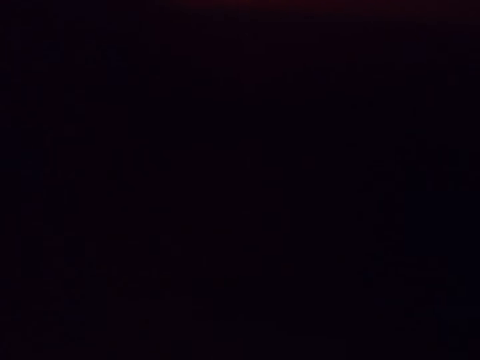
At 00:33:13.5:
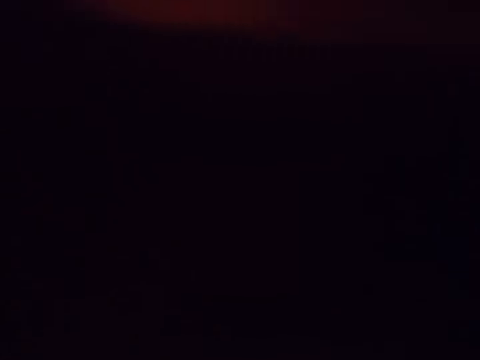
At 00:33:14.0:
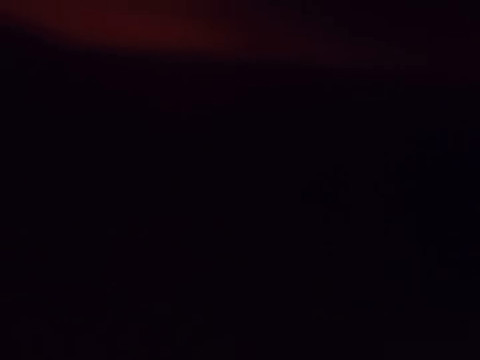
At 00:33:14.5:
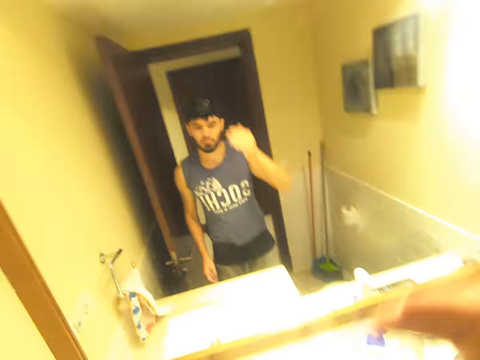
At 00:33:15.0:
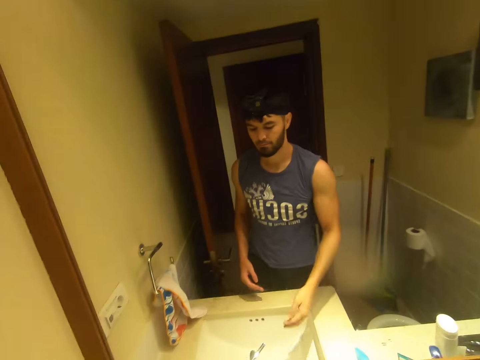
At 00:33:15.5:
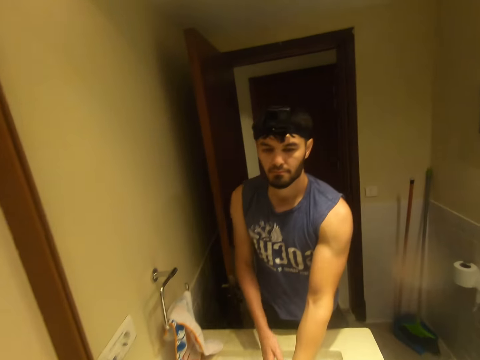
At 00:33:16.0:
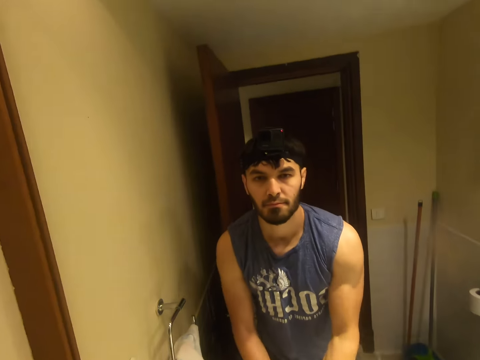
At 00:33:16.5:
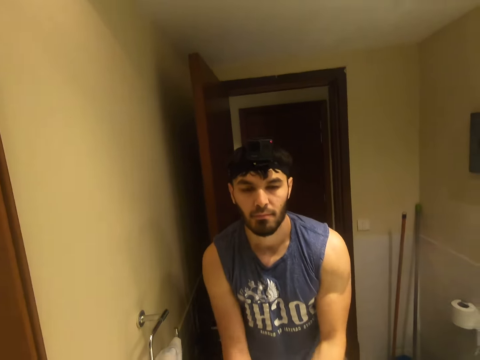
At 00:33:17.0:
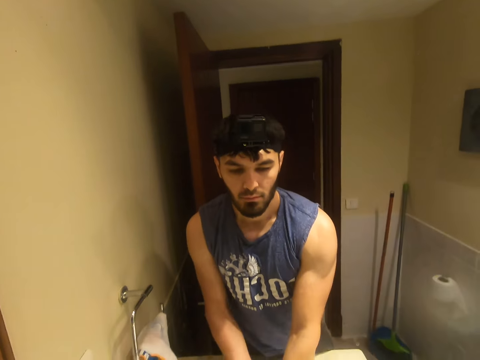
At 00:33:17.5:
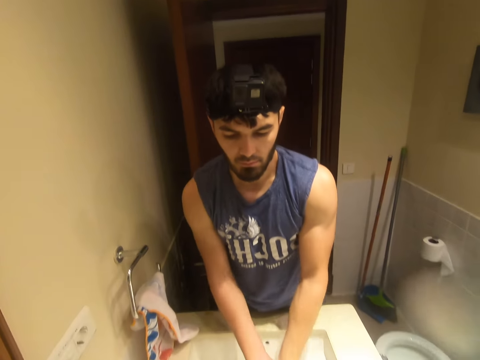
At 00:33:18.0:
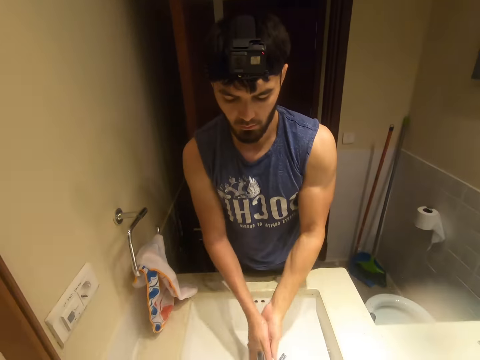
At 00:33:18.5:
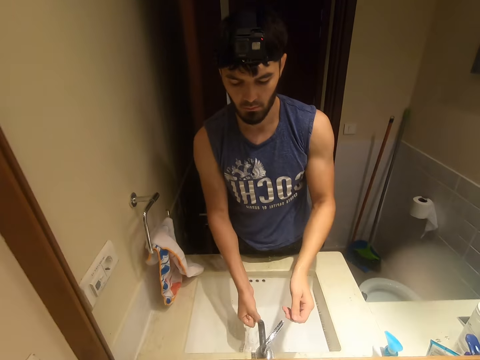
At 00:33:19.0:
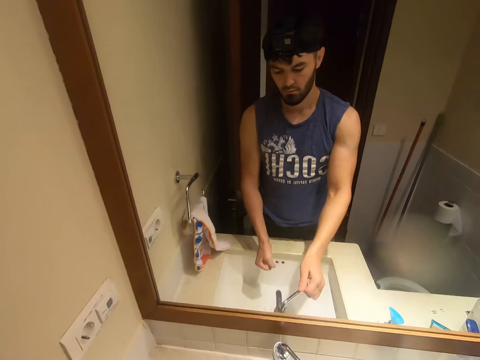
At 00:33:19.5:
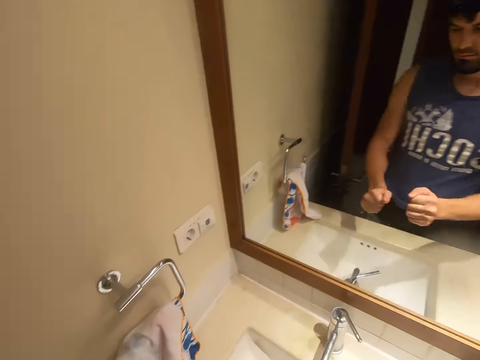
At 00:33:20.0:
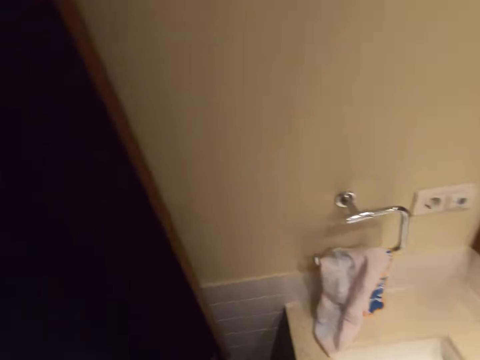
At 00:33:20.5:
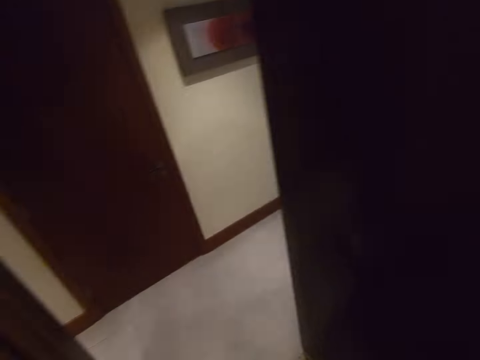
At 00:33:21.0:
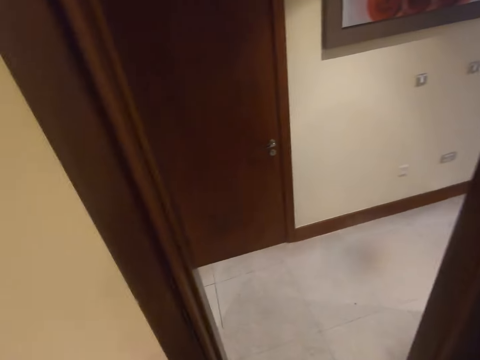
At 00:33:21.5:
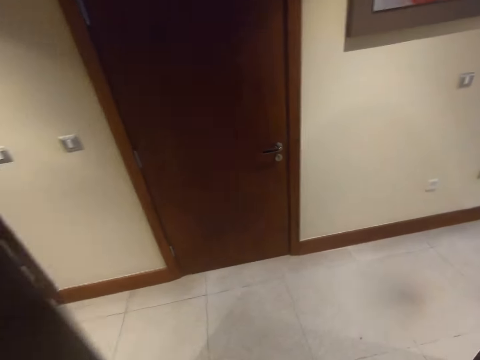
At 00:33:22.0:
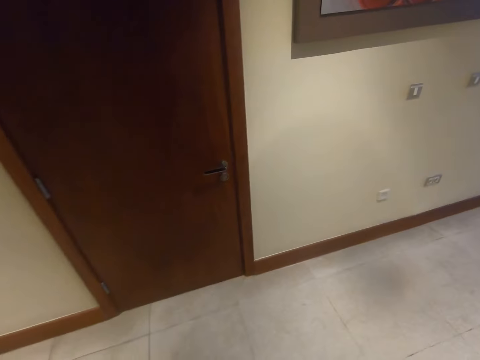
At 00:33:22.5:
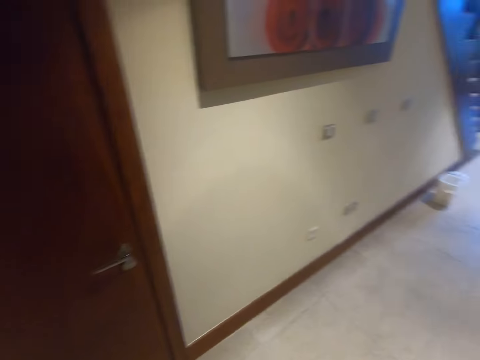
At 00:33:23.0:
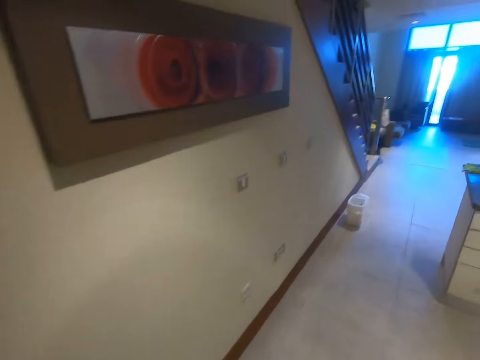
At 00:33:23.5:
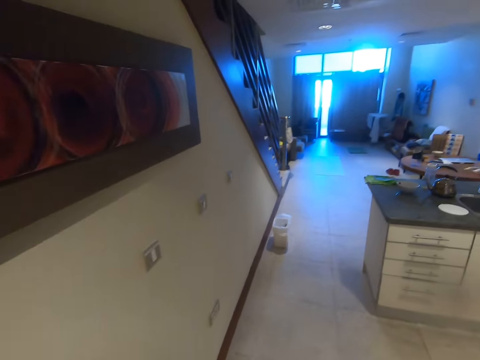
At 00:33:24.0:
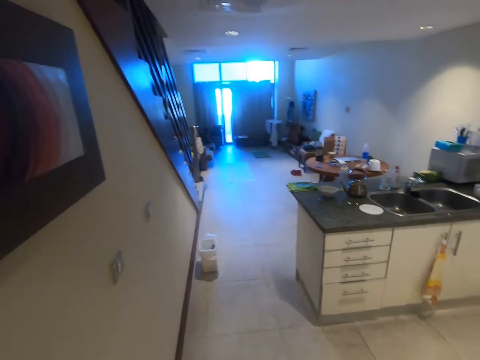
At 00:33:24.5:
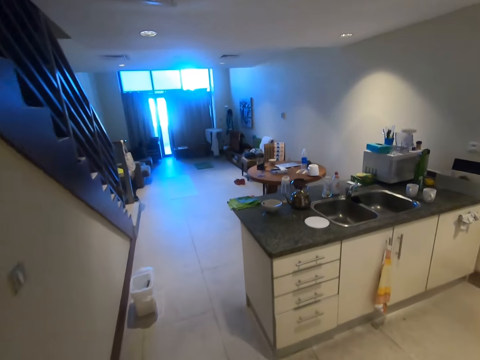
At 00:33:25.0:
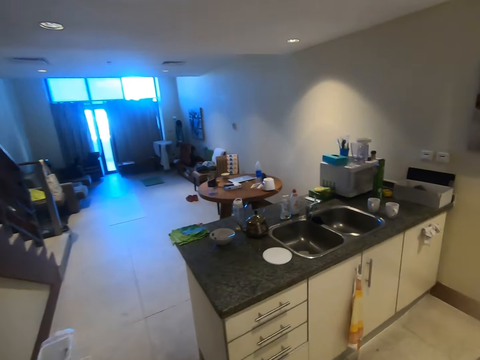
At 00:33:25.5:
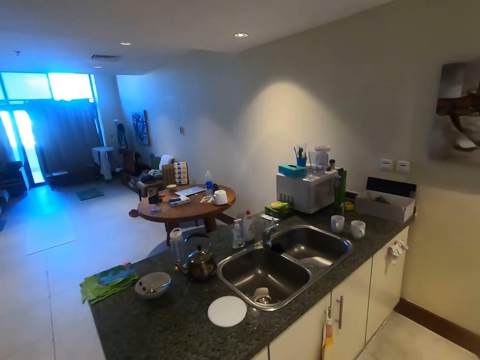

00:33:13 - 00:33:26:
The camera wearer lowers his hands. He washes his hands. He turns off the tap. He walks around the room.

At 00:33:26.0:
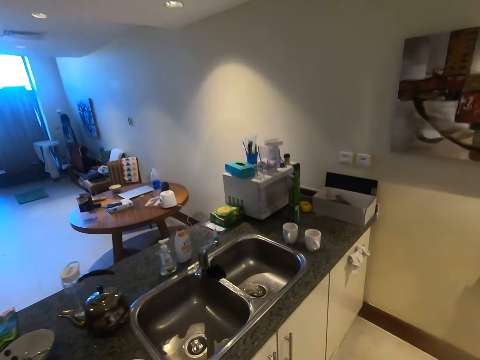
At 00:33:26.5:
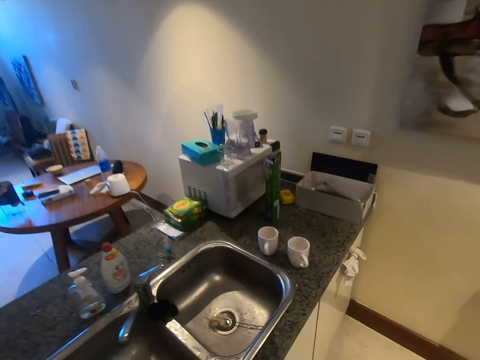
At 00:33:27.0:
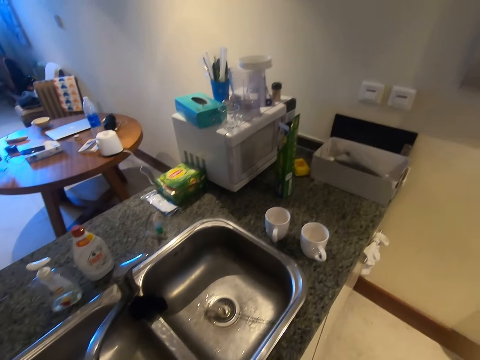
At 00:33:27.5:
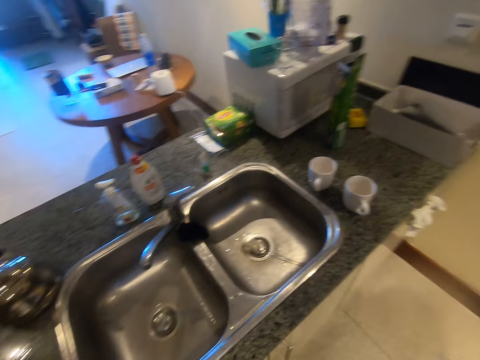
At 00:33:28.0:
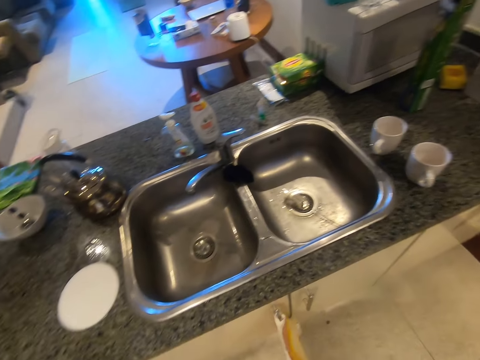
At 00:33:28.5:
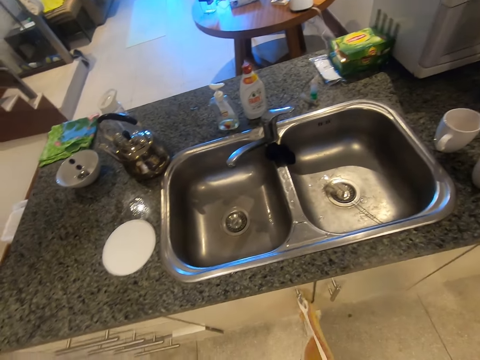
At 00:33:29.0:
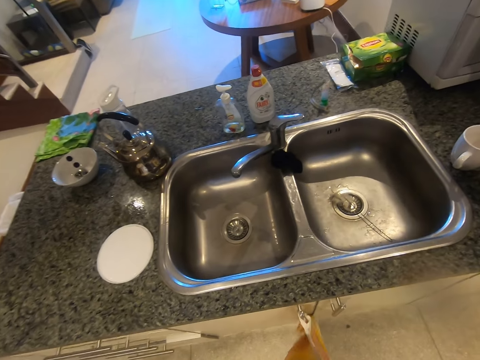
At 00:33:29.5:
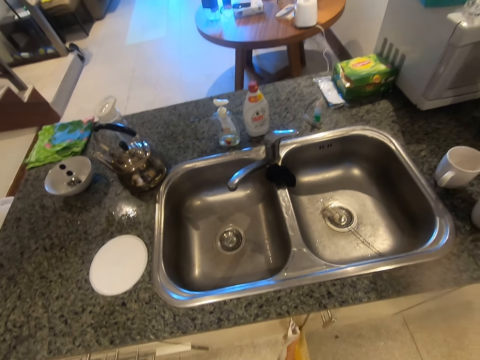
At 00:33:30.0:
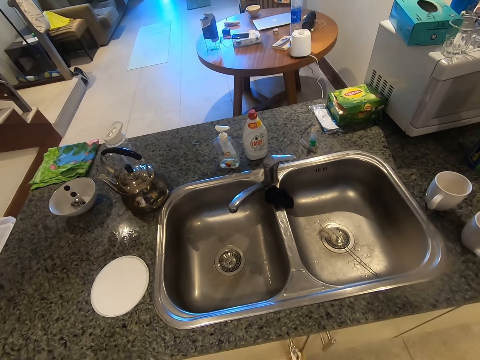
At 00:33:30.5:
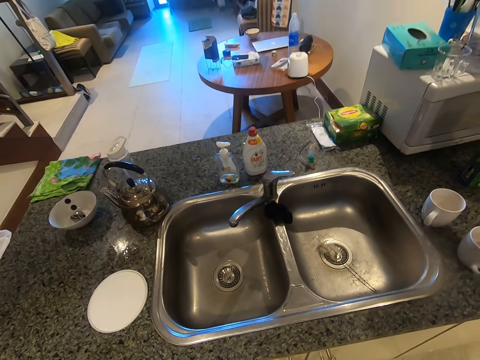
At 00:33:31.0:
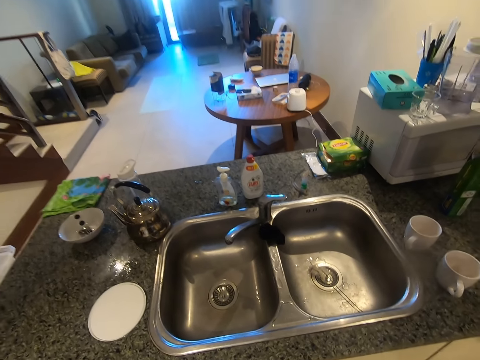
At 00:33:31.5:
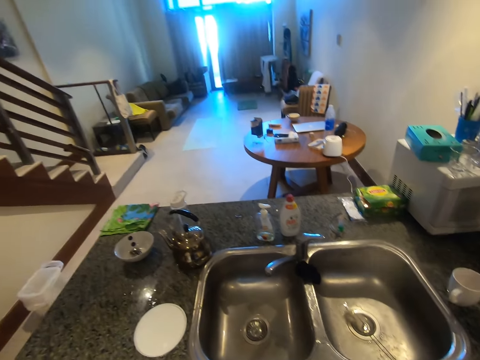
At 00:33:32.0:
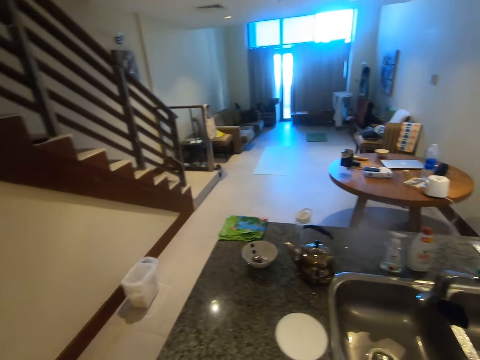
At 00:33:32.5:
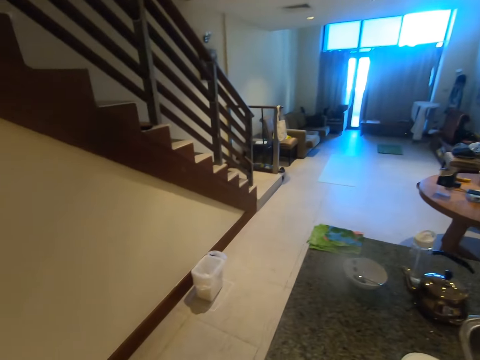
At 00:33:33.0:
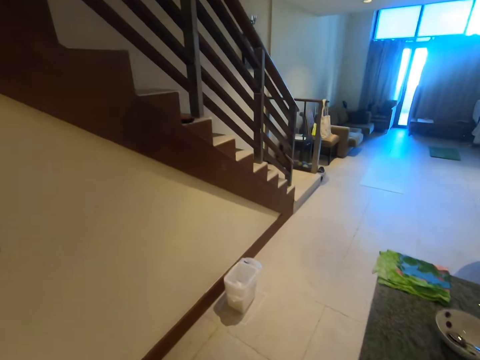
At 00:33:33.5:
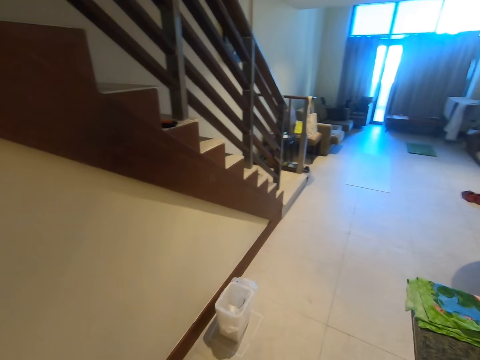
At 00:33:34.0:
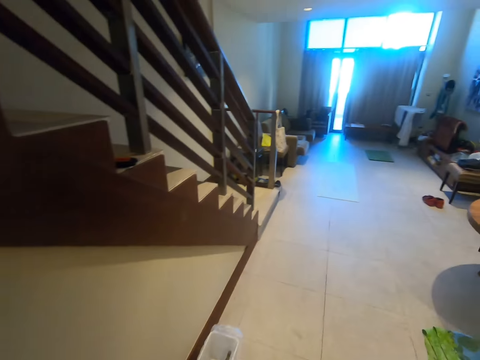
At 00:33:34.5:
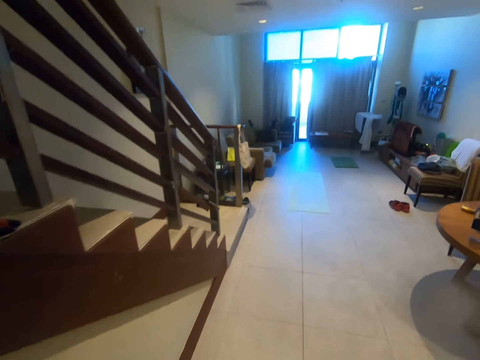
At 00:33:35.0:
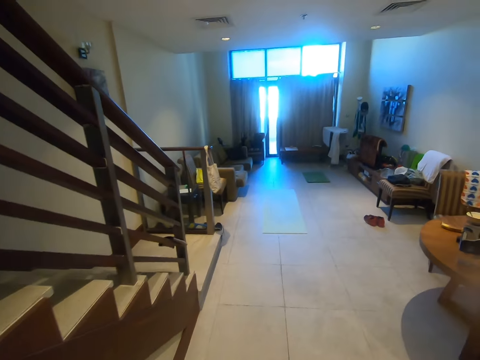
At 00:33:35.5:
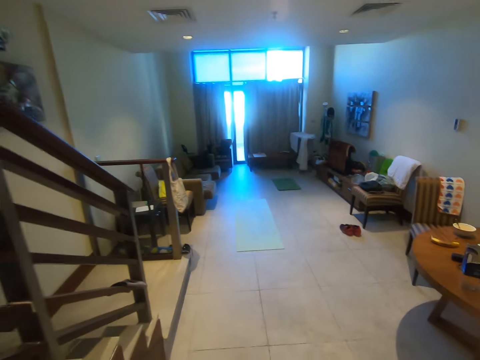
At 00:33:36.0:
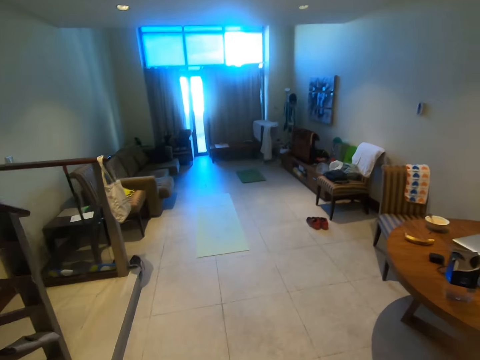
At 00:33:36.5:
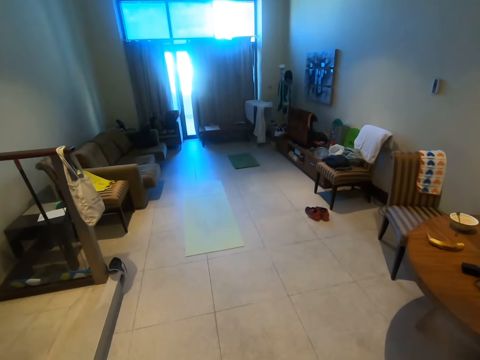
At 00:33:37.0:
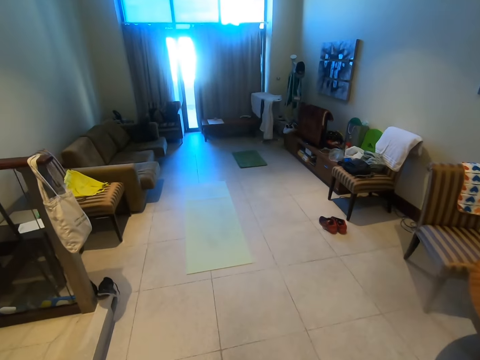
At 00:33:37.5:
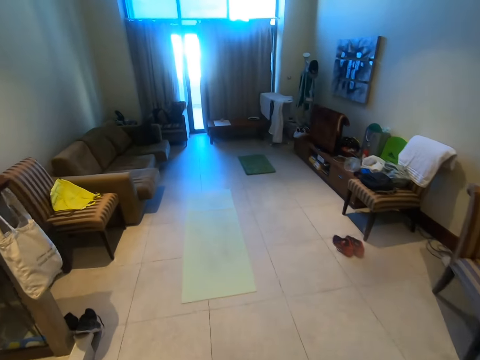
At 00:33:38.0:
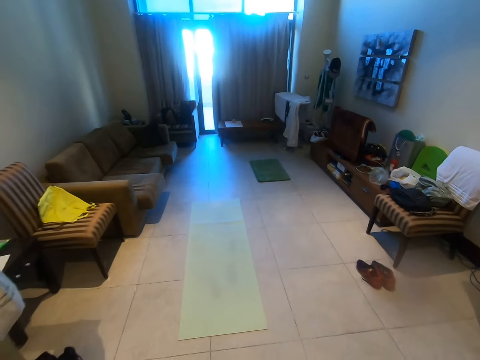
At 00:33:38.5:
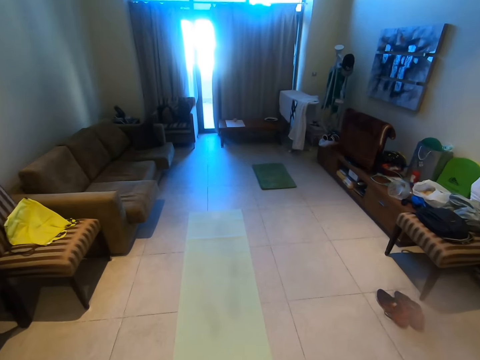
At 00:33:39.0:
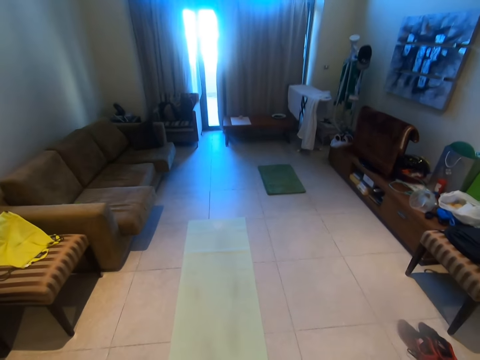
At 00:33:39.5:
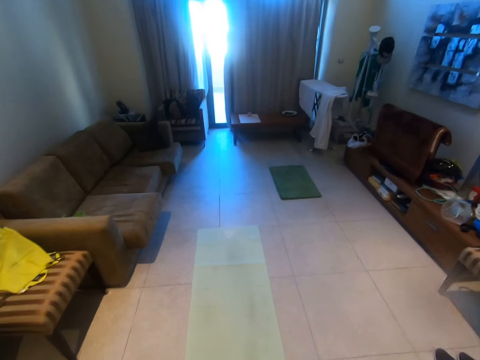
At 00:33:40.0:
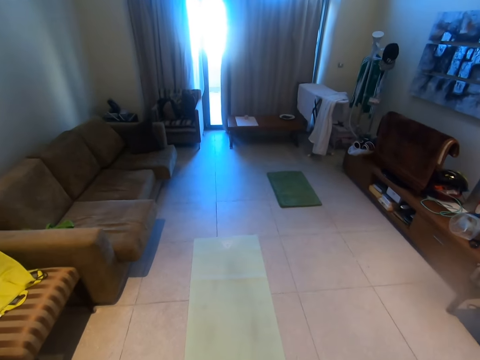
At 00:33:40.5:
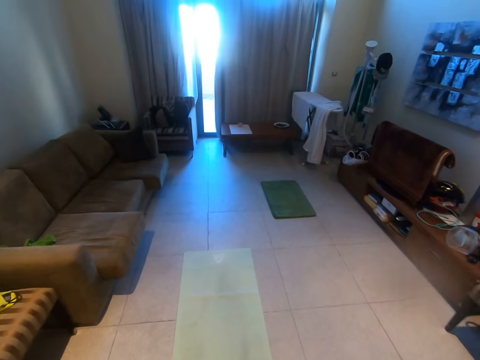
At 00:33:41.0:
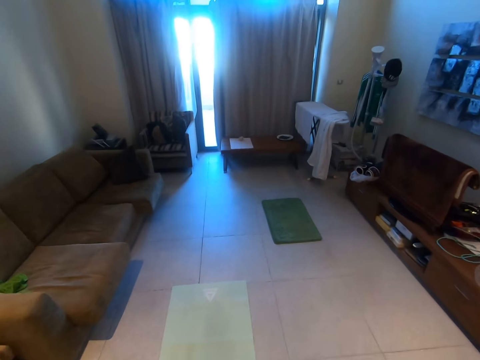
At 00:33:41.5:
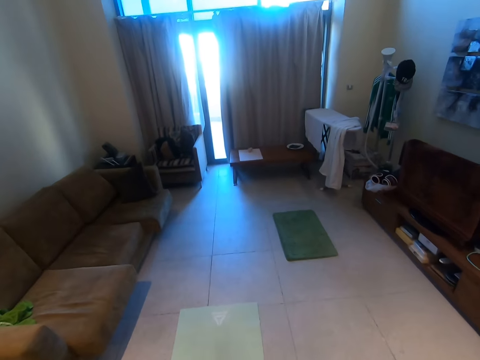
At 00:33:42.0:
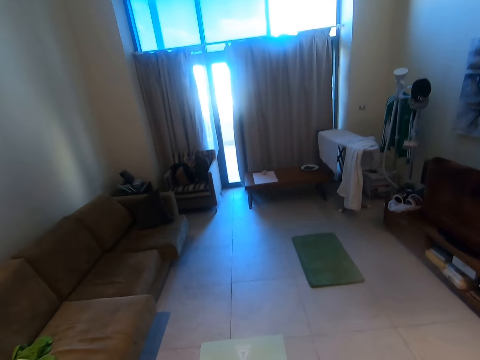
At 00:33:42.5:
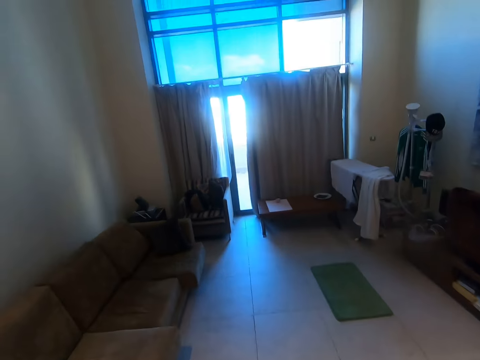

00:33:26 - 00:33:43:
The camera wearer wipes his hands with a kitchen towel. He walks around the room.
